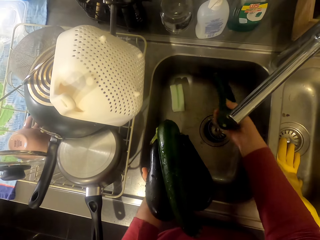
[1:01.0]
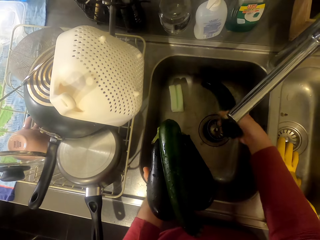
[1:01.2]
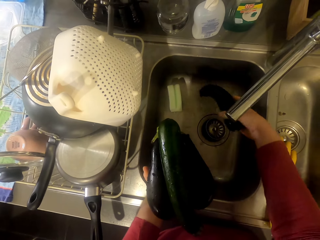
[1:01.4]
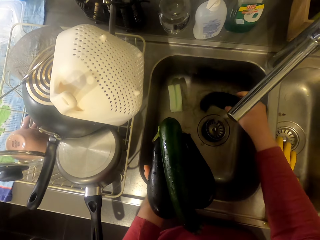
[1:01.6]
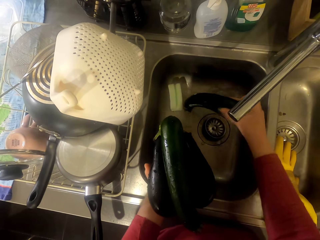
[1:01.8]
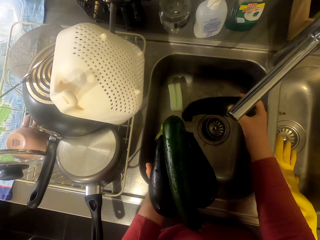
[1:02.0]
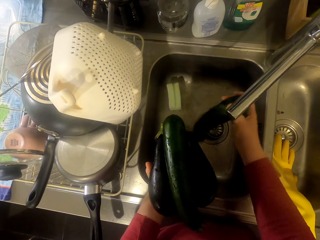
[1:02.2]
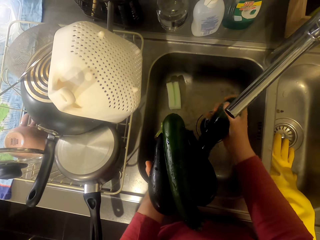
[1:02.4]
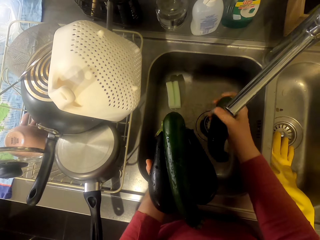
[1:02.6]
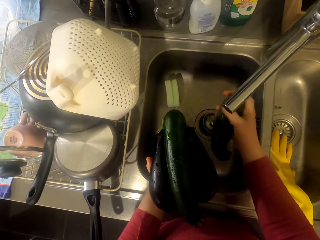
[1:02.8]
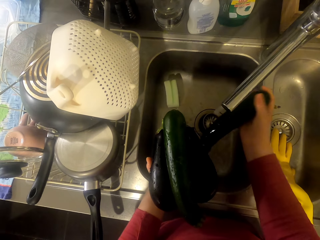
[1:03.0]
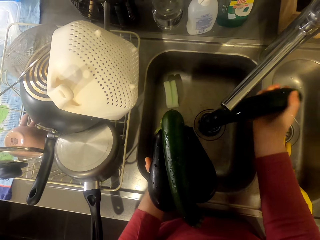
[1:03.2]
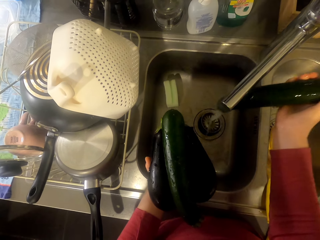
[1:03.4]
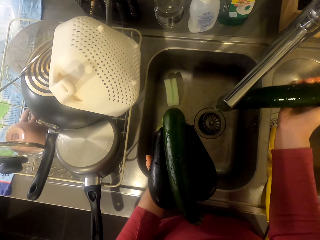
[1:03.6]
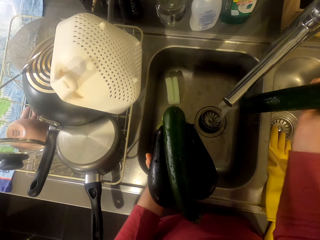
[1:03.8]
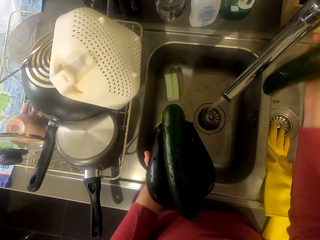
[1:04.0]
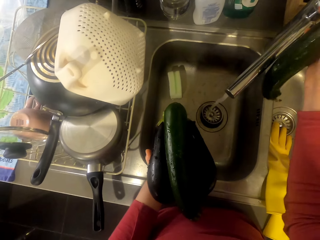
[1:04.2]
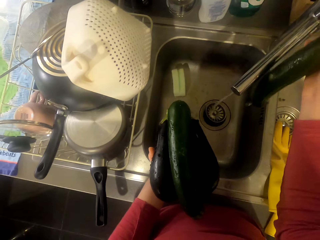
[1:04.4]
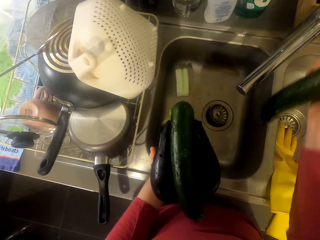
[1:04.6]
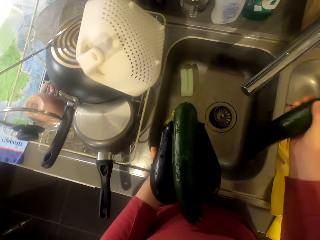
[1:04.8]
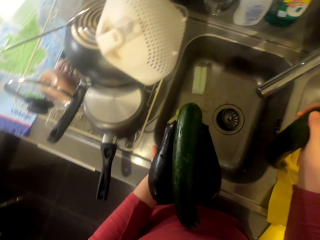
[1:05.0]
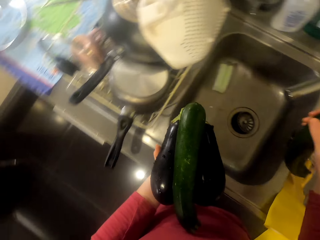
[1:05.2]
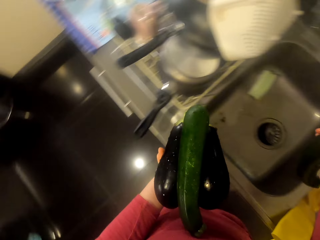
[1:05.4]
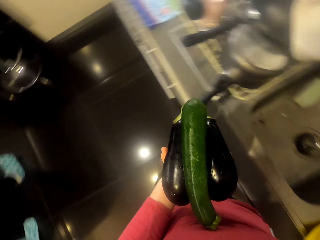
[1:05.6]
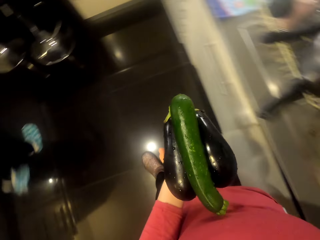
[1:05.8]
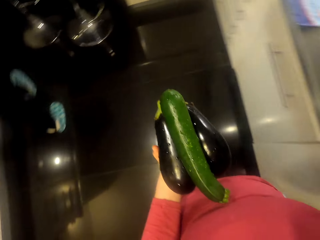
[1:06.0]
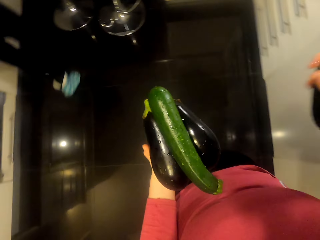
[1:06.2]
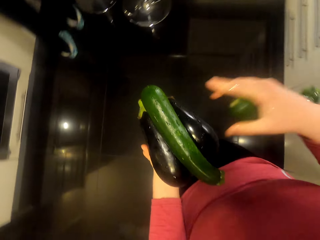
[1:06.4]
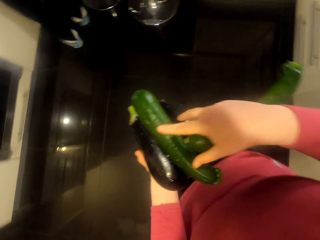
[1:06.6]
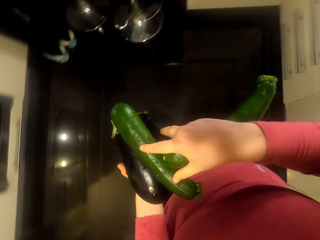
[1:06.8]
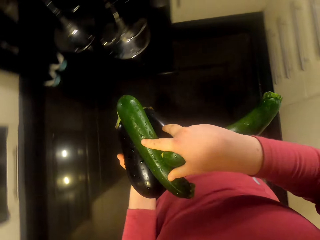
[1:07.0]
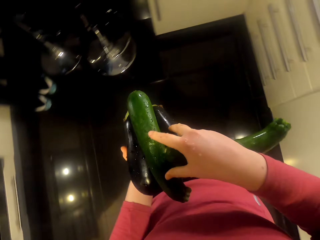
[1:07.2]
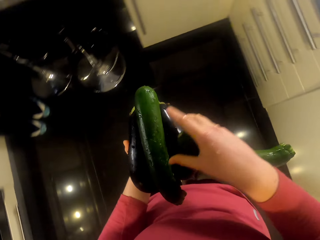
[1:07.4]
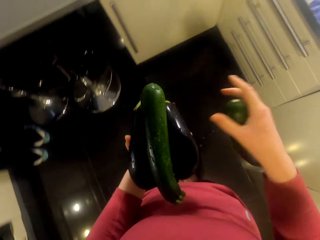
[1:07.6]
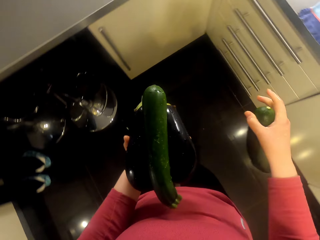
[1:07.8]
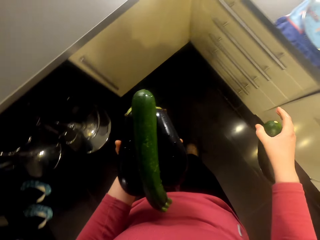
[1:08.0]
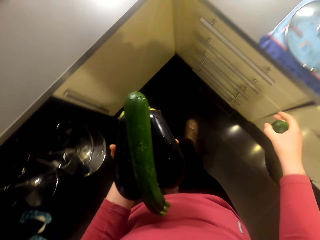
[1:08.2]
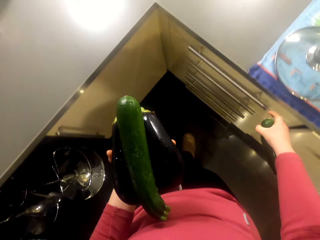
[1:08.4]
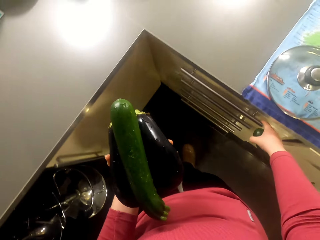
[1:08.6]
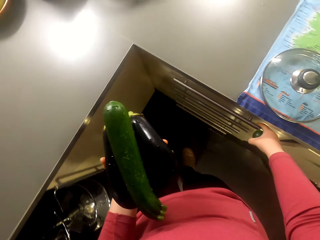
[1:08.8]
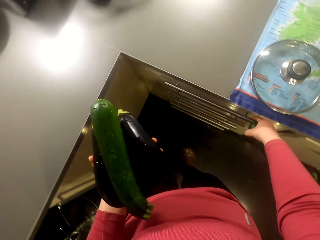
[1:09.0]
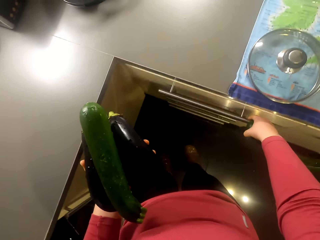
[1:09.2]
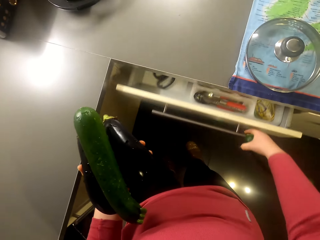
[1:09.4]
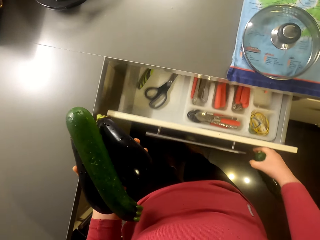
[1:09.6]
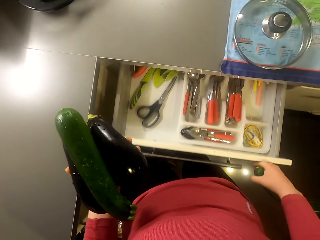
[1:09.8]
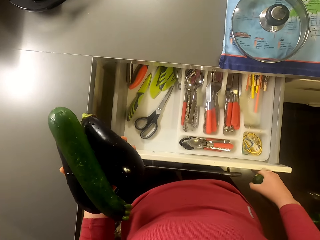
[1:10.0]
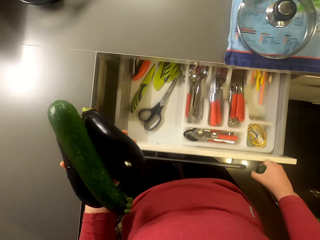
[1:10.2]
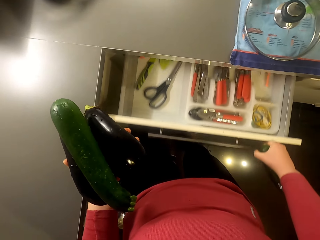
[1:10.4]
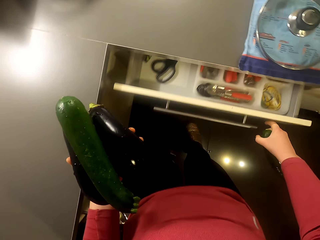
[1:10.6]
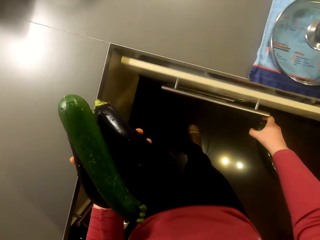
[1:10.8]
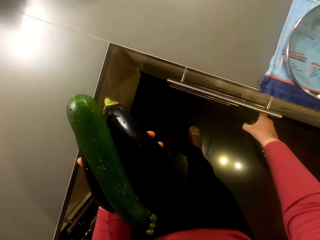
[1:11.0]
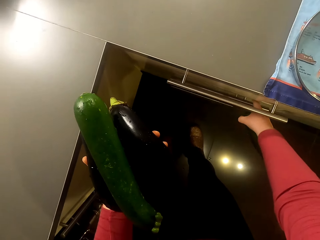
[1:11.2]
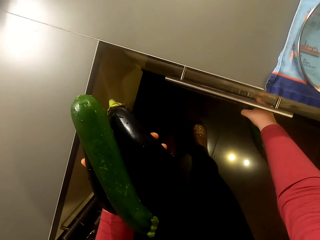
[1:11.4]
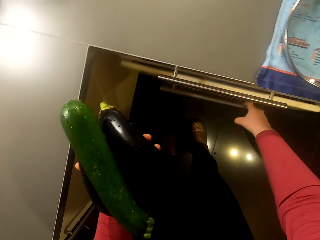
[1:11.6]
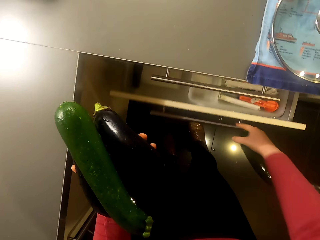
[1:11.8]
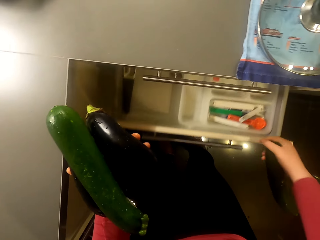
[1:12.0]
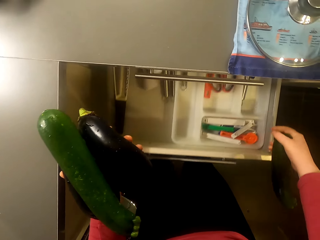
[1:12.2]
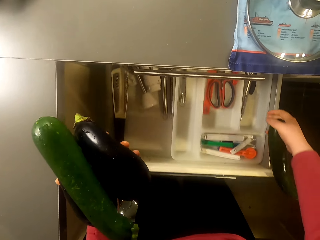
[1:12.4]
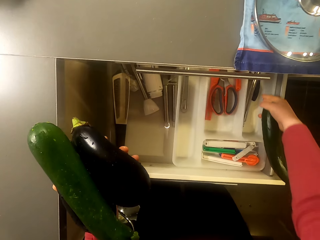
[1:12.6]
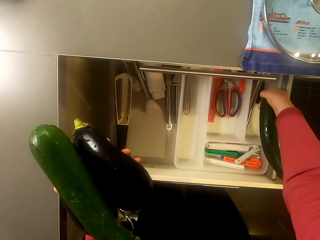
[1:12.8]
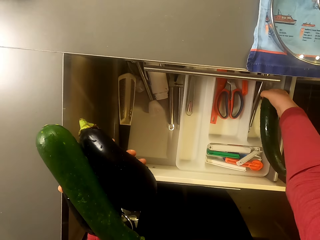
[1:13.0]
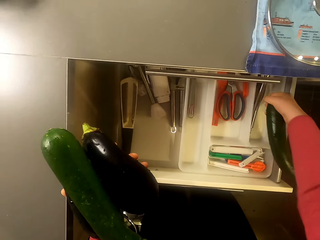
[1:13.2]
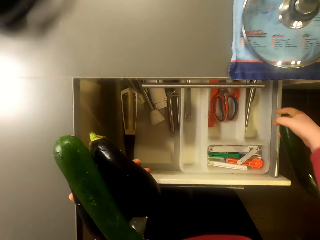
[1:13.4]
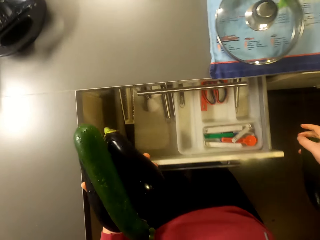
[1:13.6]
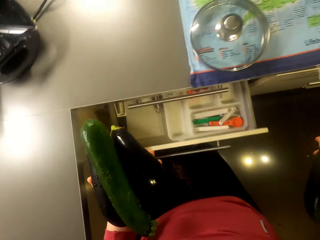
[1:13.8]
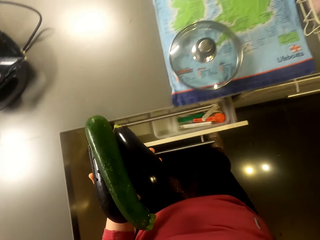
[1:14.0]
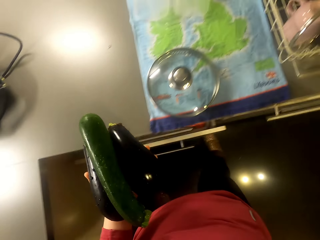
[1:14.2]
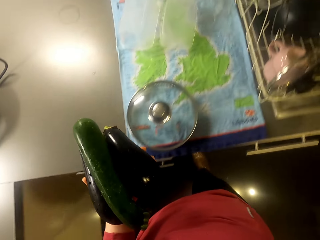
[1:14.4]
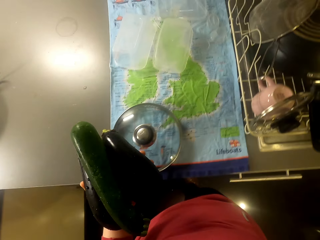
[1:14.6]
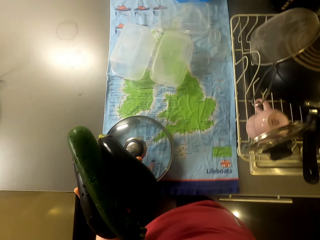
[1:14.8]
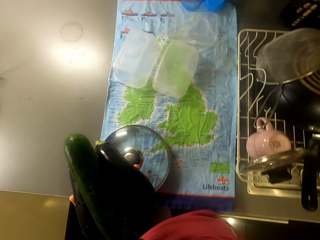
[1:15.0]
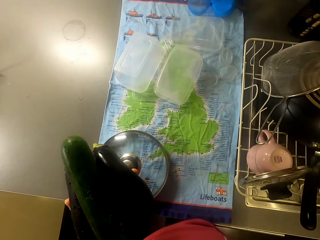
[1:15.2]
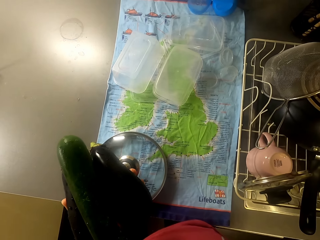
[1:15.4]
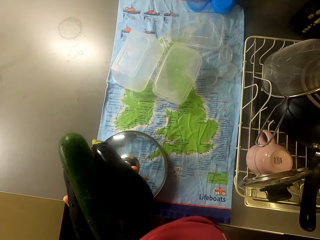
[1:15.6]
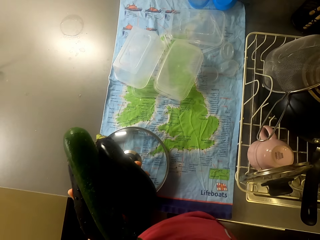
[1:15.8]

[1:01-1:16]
The camera wearer closes the tap. They walk around the room. They open the drawer or cupboard. They close the drawer. They open the drawer. They close the drawer.

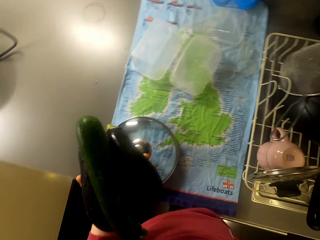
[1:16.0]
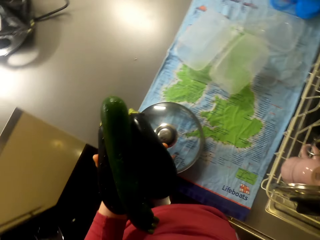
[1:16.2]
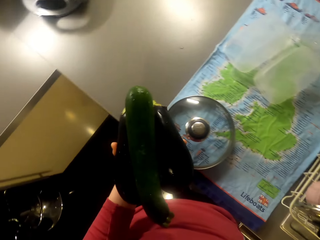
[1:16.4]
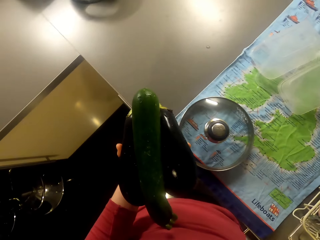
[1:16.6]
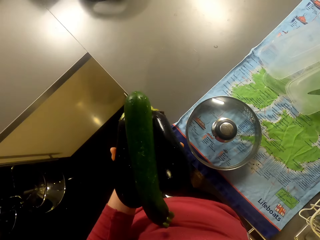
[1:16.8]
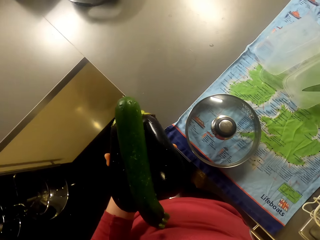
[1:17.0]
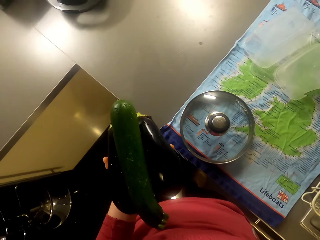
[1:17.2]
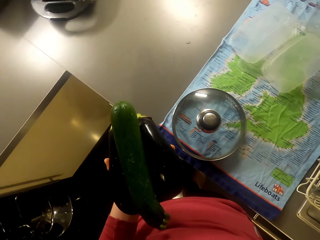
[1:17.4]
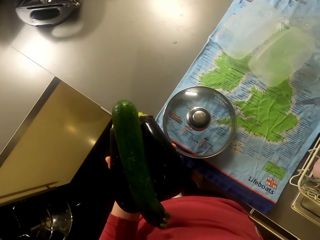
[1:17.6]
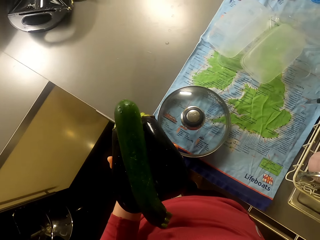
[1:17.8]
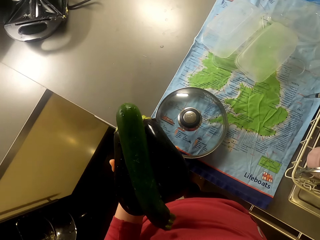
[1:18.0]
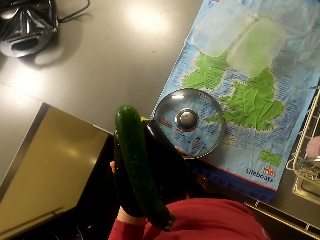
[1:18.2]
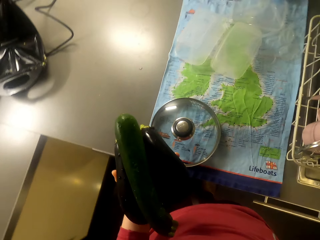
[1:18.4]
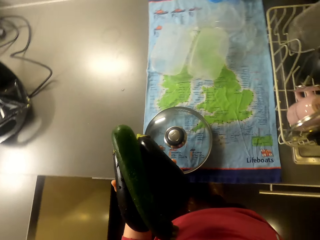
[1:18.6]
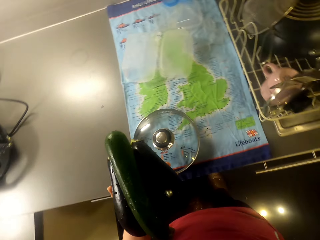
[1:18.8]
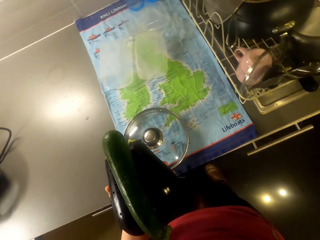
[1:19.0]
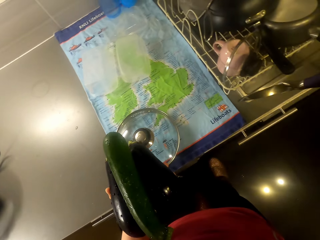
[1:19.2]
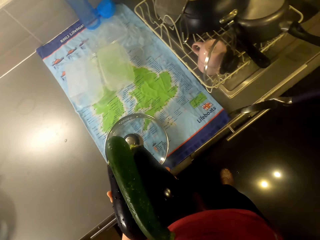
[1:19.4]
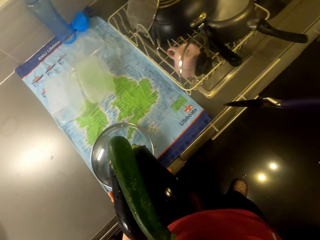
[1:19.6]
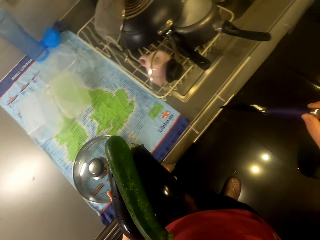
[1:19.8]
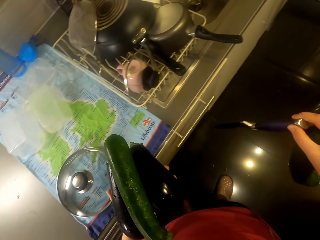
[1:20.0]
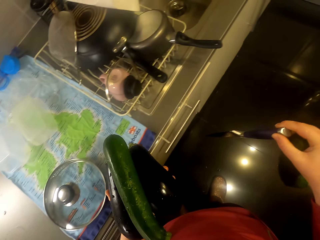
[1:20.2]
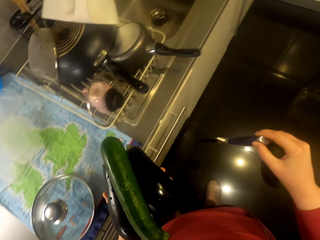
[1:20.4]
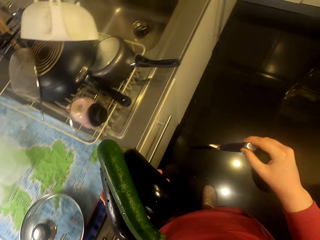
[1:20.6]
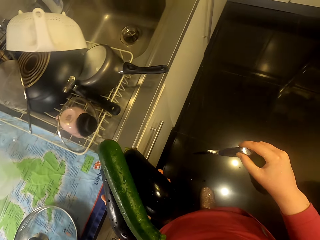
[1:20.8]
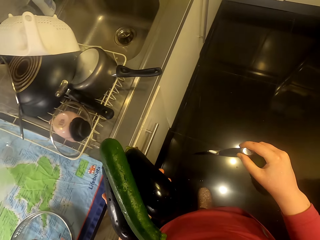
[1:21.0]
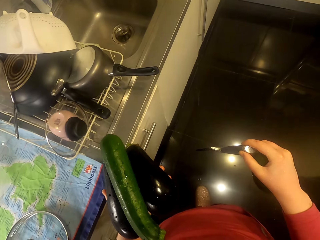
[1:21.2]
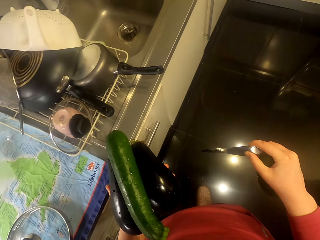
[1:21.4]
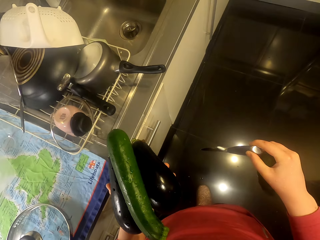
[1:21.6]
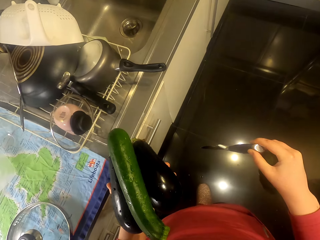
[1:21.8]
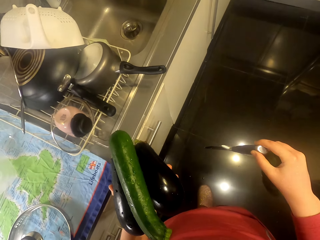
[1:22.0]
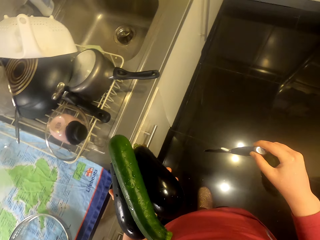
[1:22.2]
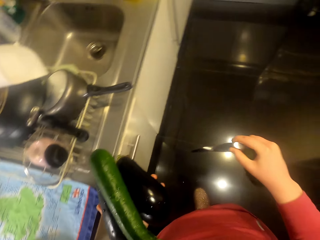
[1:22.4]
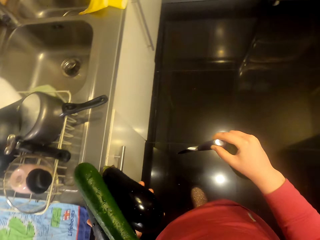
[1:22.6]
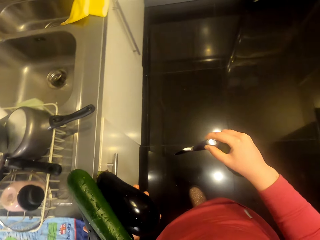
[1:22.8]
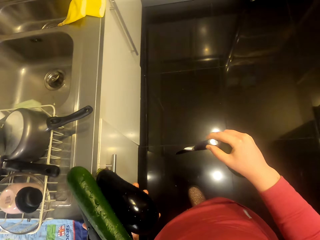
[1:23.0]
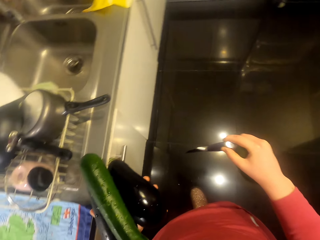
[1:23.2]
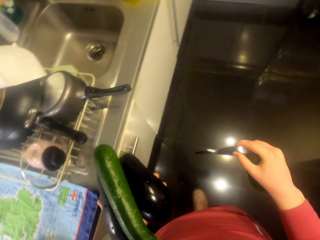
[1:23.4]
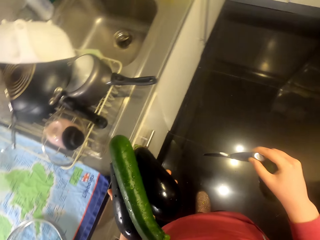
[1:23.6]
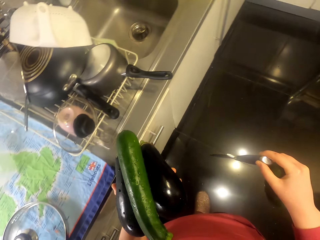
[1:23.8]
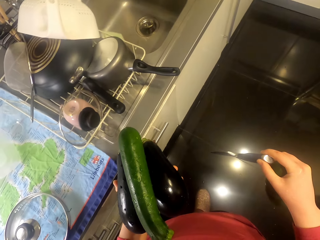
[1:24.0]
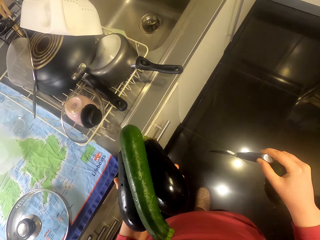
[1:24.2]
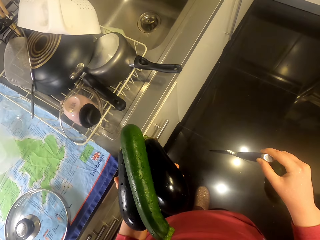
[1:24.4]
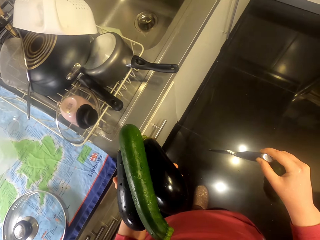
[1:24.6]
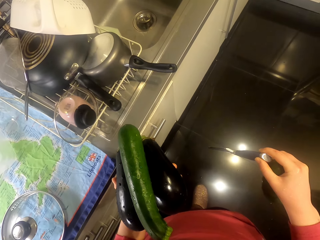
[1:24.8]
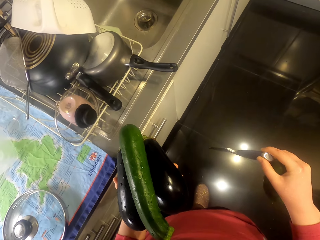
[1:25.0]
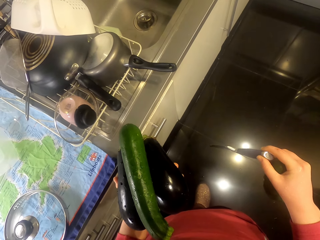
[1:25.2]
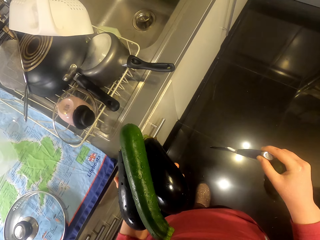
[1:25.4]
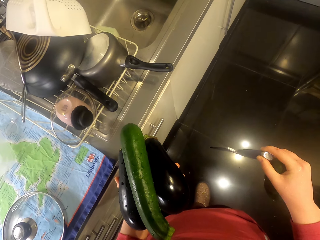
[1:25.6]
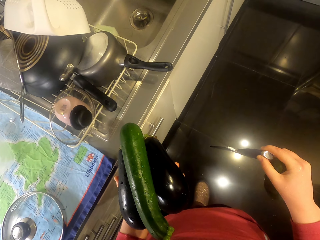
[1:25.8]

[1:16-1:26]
The camera wearer picks up a knife. They turn around the room.
